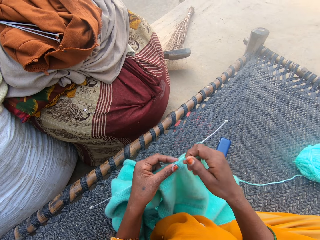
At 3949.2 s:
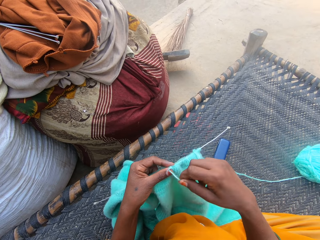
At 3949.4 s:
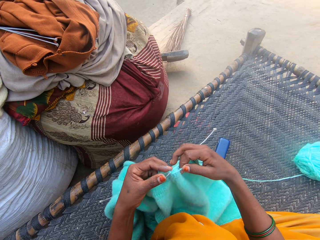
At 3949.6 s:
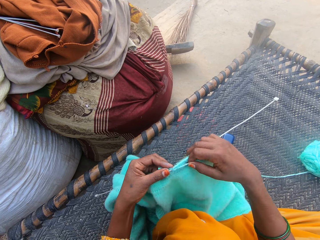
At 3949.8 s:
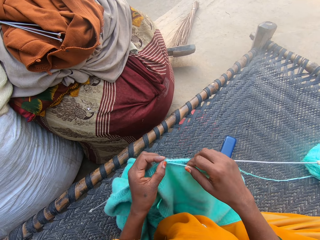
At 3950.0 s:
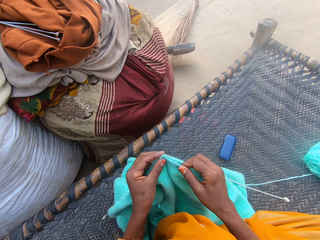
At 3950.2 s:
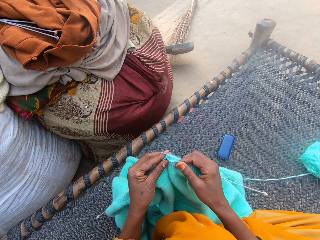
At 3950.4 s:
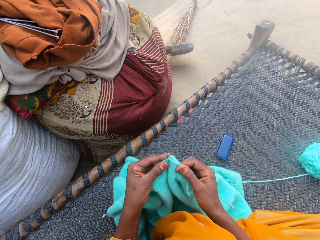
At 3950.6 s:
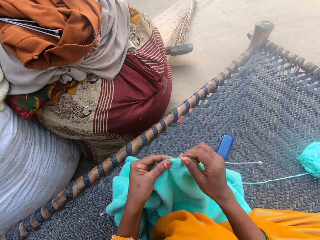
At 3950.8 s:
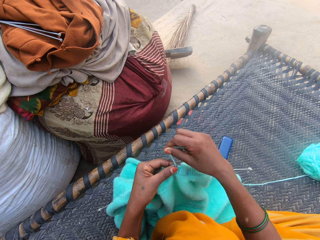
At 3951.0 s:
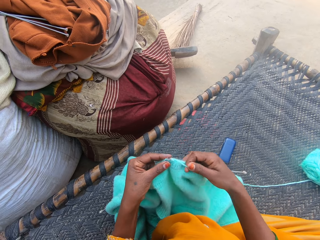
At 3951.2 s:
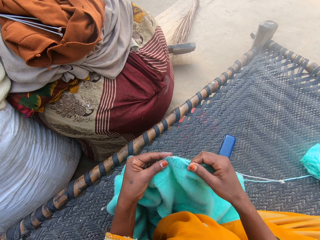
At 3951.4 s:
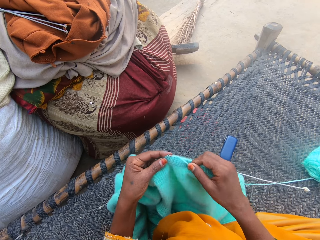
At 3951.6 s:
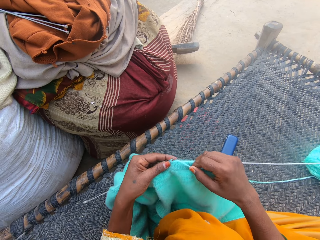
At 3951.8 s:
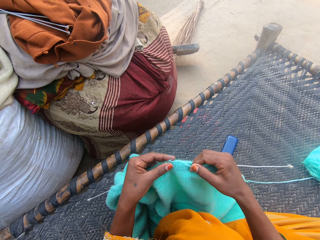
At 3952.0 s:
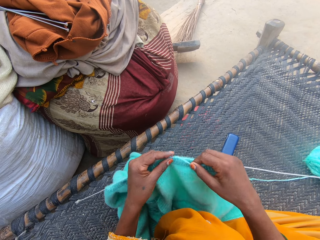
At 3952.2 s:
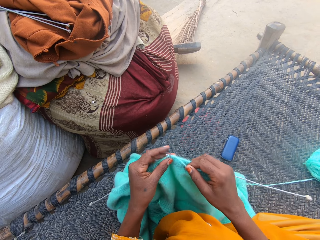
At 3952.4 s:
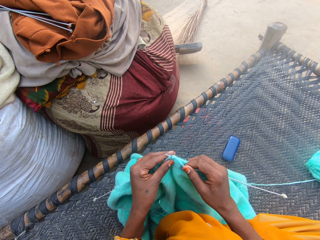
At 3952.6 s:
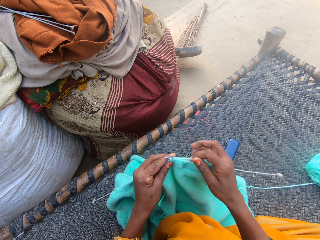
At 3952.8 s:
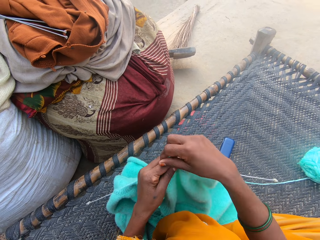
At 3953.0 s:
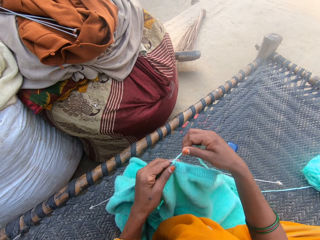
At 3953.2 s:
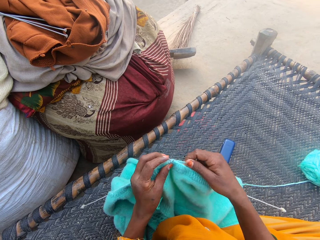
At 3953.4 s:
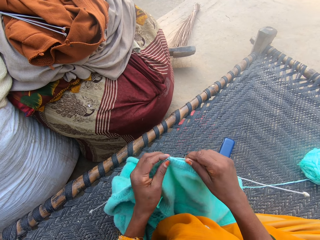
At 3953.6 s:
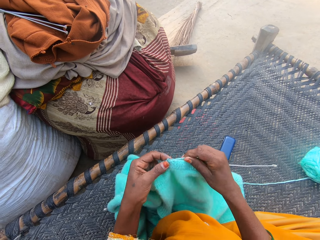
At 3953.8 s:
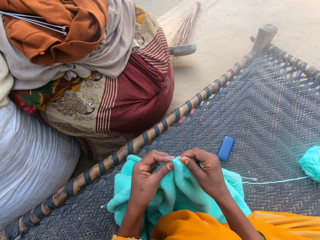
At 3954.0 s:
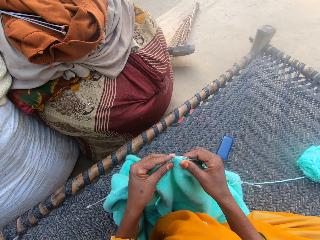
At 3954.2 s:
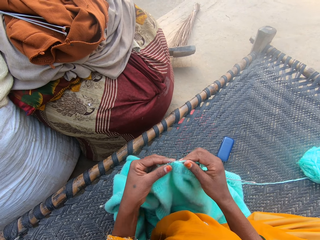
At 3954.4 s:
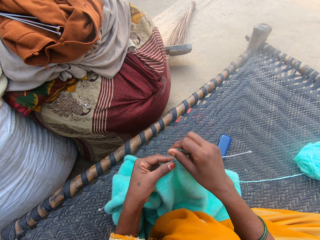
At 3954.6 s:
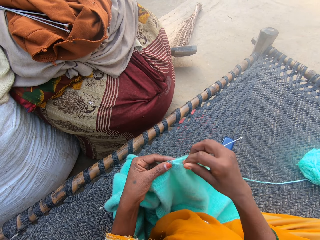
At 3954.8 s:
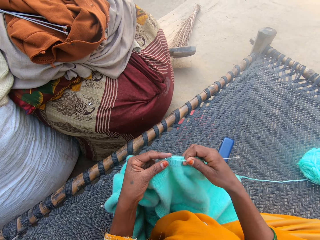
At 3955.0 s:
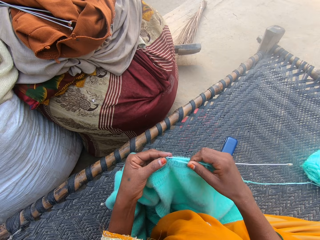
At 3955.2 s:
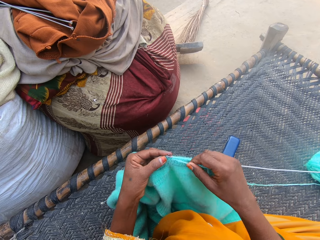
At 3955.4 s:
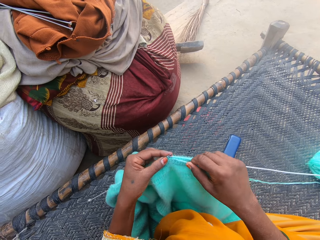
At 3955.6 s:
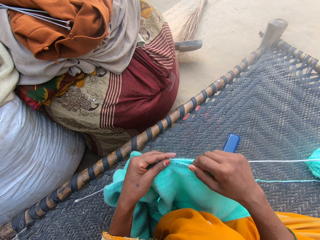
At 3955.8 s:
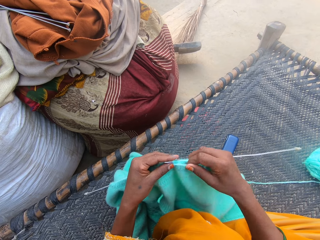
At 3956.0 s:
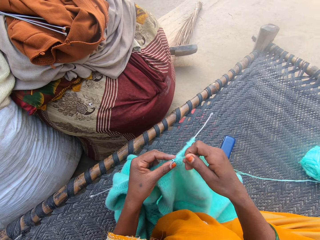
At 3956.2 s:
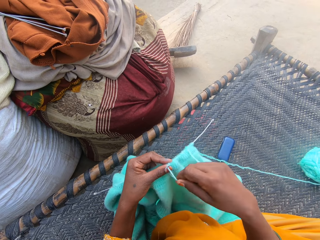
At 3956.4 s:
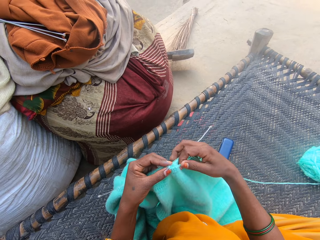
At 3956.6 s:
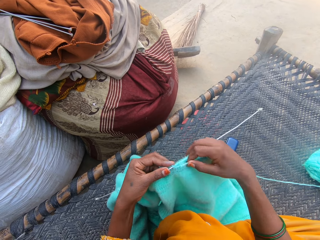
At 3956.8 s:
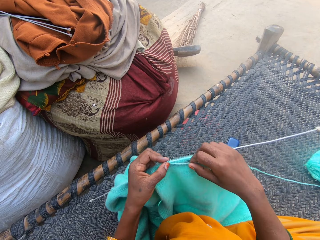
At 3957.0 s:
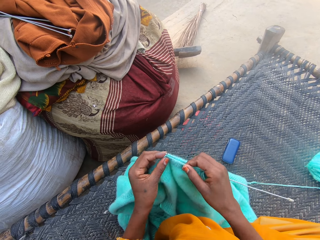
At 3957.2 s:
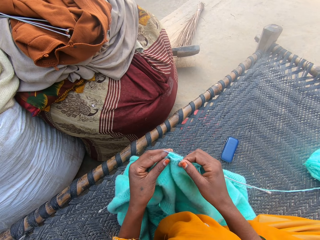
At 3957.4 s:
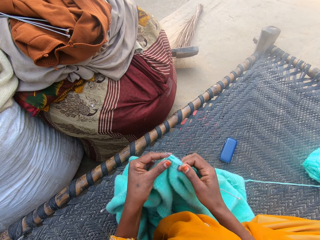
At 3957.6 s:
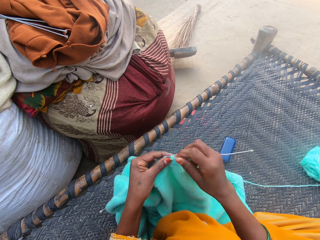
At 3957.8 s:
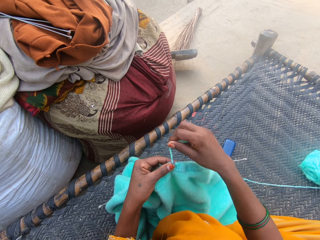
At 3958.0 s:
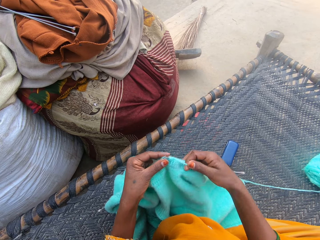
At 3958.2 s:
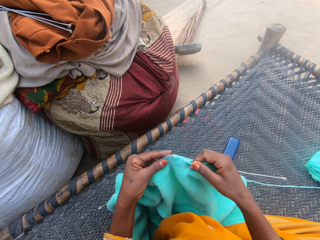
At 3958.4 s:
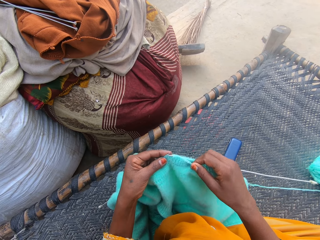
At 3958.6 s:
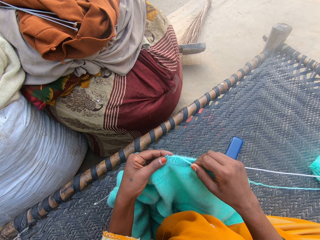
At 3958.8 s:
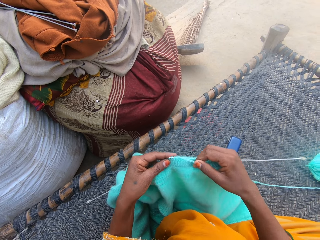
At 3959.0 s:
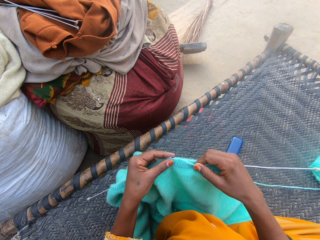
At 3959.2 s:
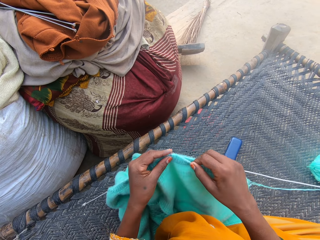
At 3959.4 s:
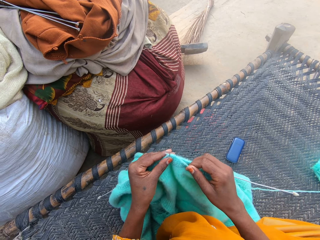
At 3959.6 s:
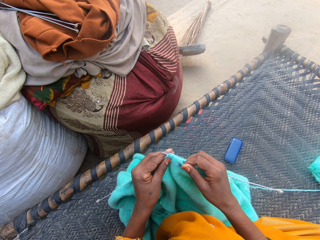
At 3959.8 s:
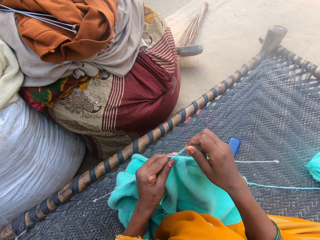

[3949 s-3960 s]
The camera wearer knits using a needle. They fold a thread on the needle. They knit using the needle. They fold the thread on the needle. They knit using the needle. They fold the thread on the needle. They knit using the needle. They fold the thread on the needle. They knit using the needle. They fold the thread on the needle. They knit using the needle. They fold the thread on the needle. They knit using the needle.

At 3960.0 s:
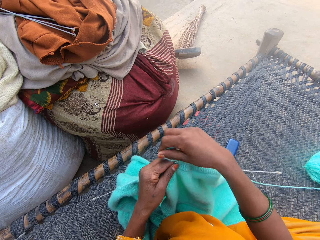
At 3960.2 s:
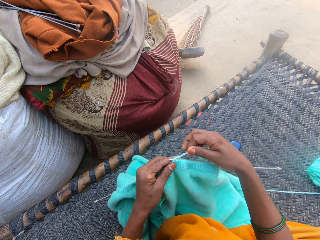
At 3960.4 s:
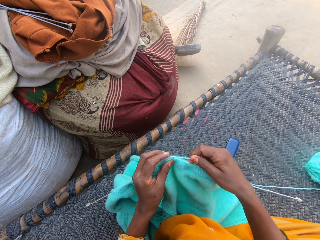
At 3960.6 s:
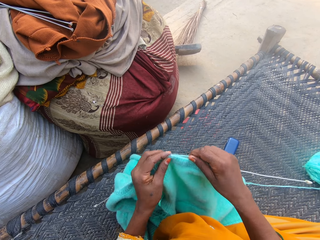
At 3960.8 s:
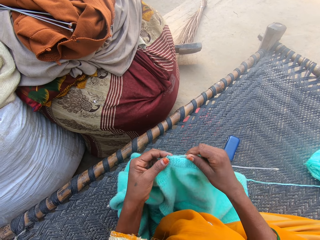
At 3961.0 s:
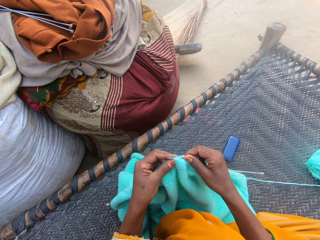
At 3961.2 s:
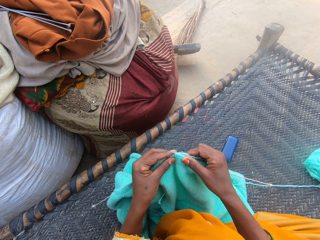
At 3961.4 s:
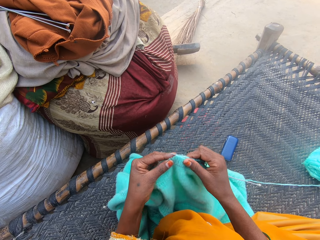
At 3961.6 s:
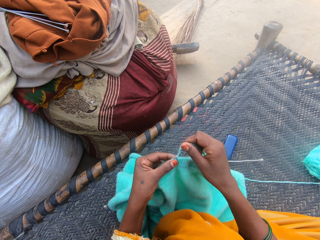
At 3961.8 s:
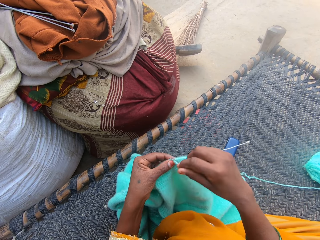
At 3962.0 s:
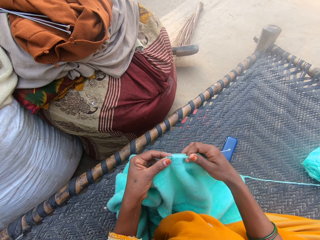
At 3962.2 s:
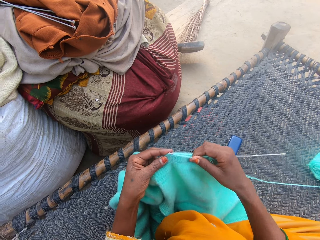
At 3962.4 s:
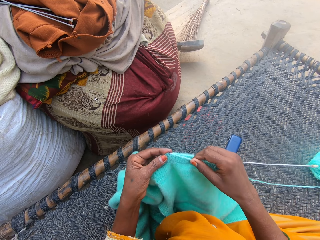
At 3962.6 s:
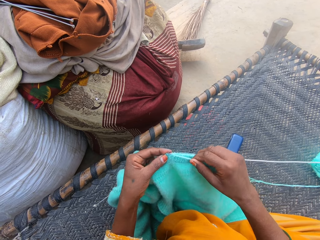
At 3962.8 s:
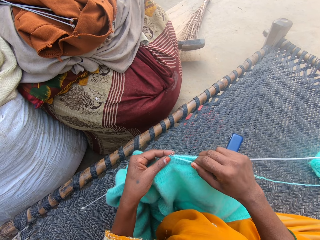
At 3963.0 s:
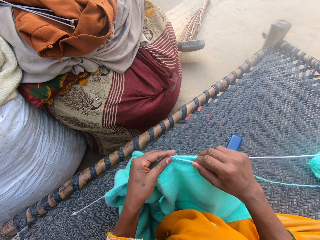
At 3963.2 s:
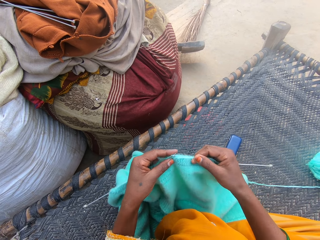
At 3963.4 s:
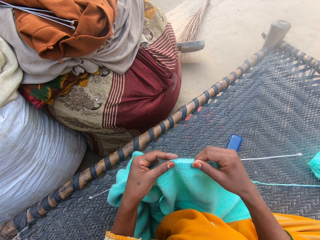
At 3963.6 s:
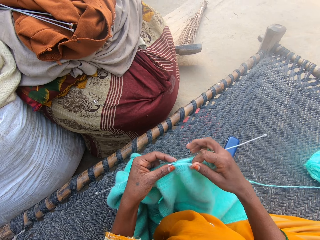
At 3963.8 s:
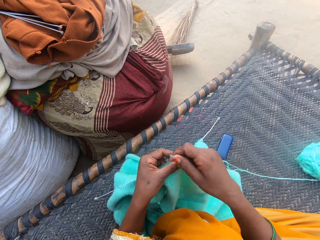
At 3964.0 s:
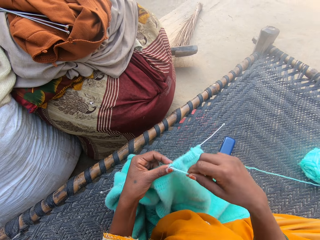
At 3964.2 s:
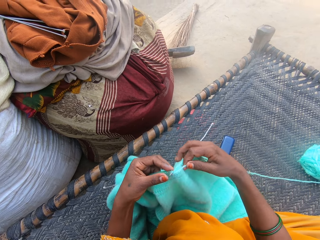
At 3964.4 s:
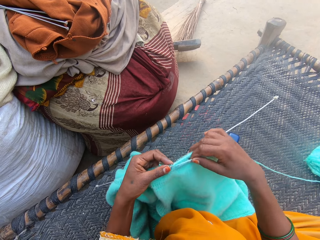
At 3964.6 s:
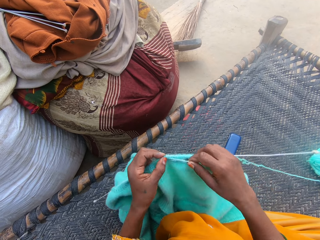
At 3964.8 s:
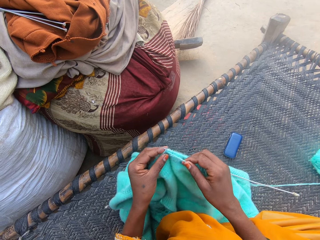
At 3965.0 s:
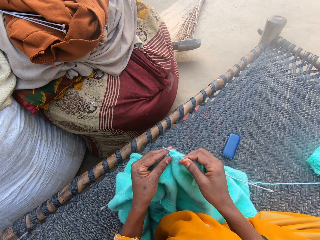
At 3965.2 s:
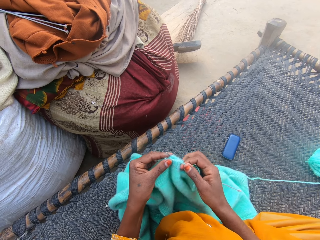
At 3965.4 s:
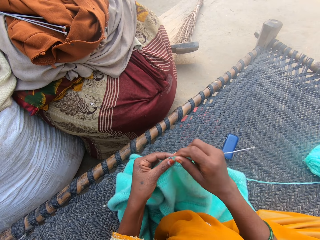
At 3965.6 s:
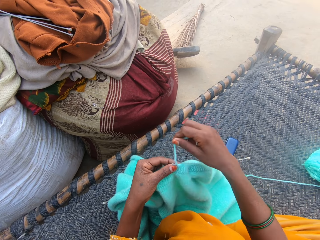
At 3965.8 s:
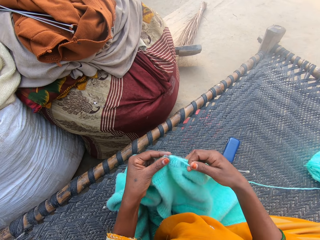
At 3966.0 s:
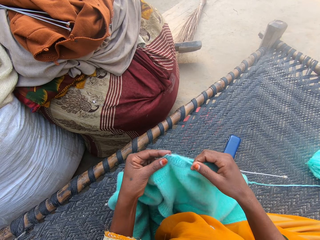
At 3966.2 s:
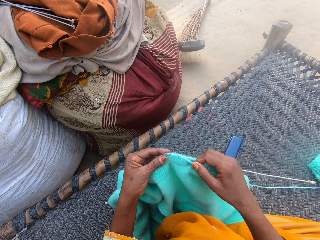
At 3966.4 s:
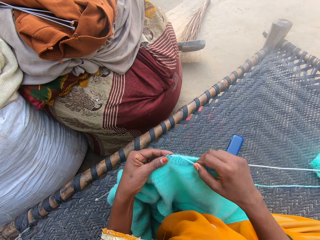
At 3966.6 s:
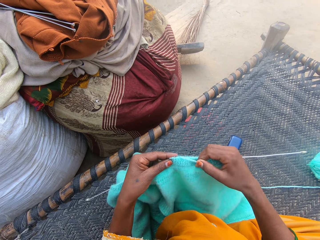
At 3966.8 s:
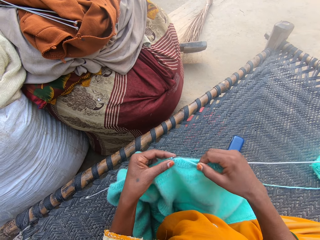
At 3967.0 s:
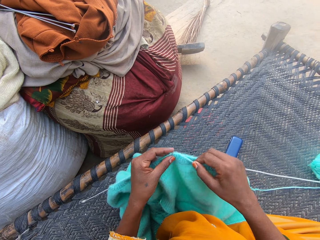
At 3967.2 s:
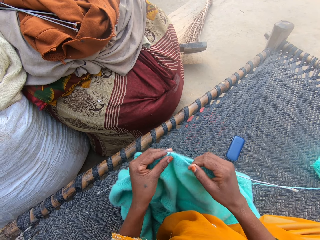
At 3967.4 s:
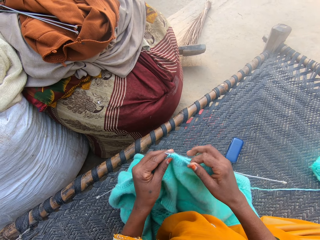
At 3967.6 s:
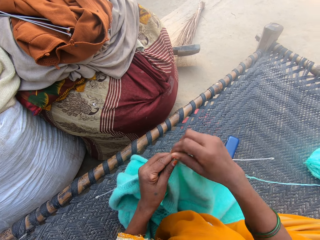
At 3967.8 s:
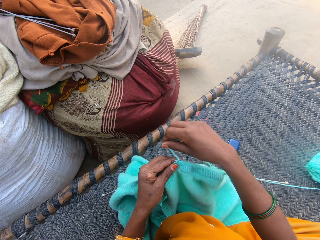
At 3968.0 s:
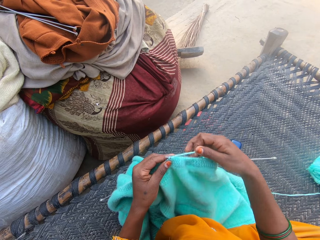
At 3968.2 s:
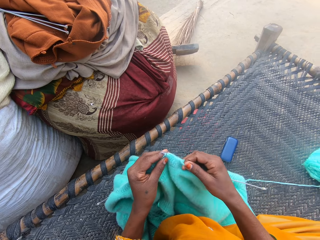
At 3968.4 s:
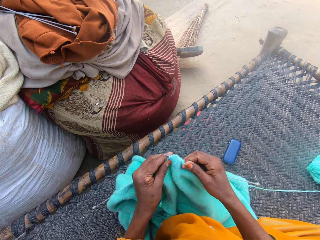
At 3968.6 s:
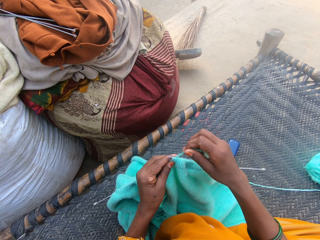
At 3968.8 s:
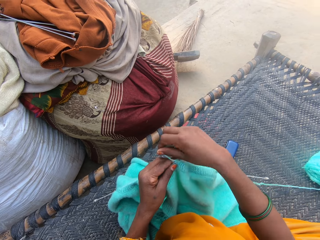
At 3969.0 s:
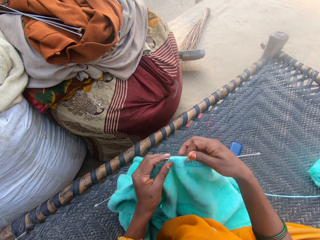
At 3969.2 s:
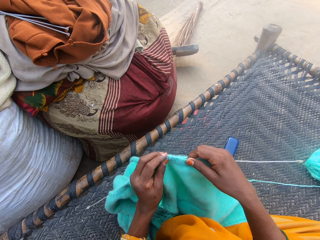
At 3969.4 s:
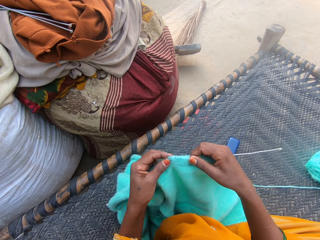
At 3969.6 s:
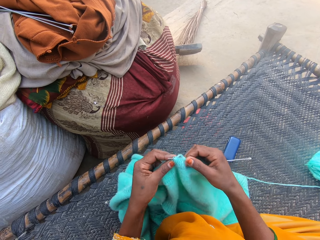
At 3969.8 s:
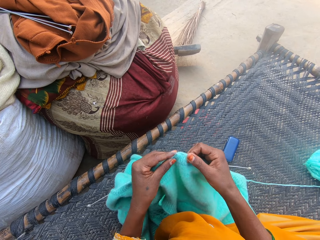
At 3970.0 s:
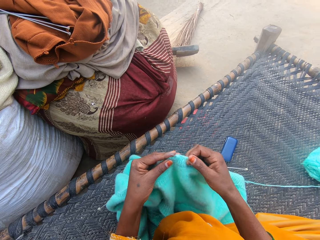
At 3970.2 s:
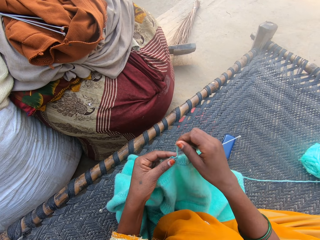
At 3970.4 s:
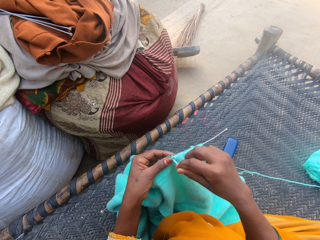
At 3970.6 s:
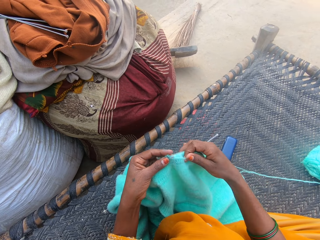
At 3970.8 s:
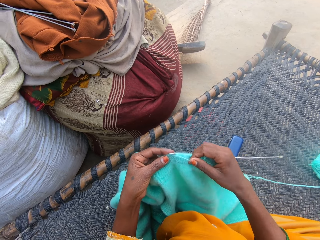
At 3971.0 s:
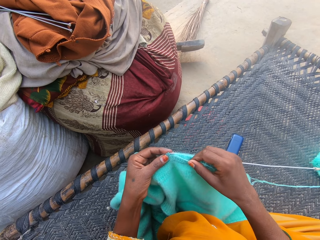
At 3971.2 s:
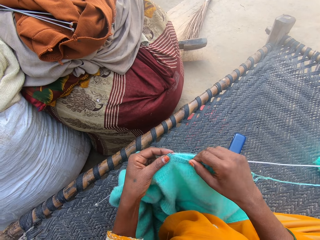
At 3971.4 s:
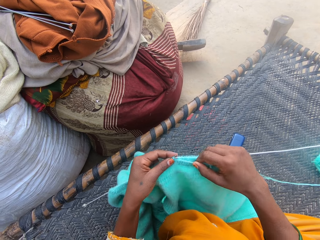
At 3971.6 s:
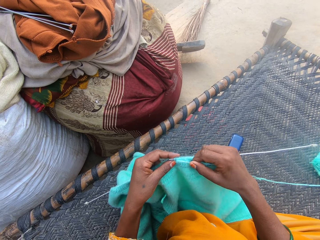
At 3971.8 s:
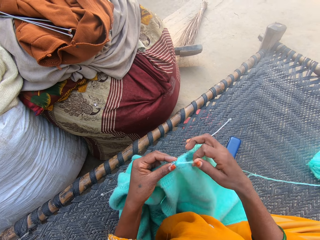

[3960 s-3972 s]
The camera wearer folds a thread on a needle. They knit using the needle. They fold the thread on the needle. They knit using the needle. They fold the thread on the needle. They knit using the needle. They fold the thread on the needle. They knit using the needle. They fold the thread on the needle. They fold the thread on the needle again. They knit using the needle. They fold the thread on the needle.
